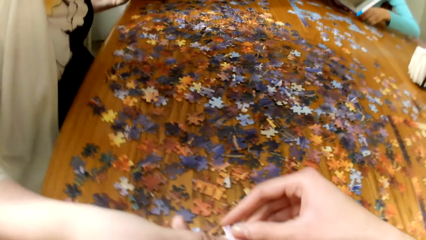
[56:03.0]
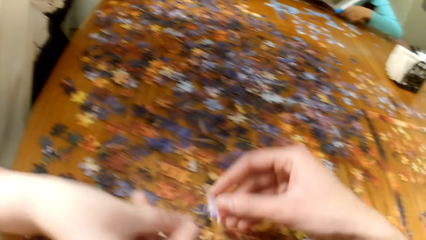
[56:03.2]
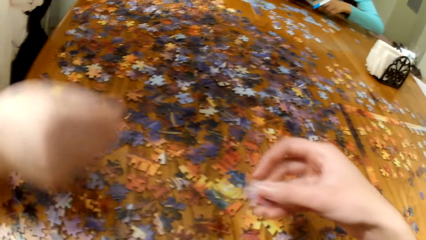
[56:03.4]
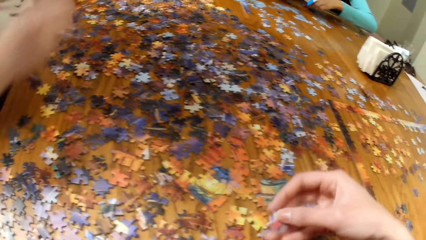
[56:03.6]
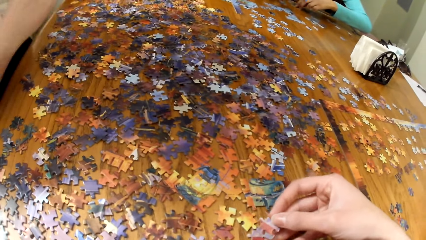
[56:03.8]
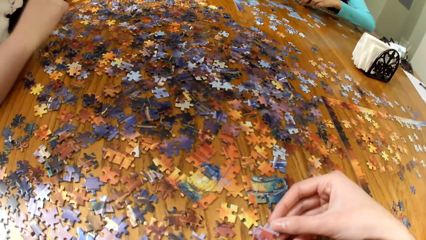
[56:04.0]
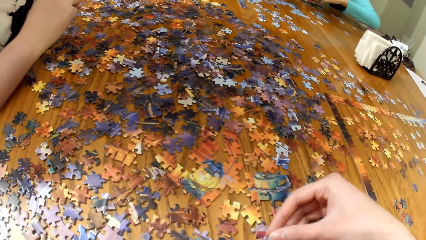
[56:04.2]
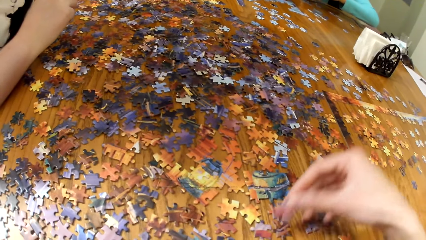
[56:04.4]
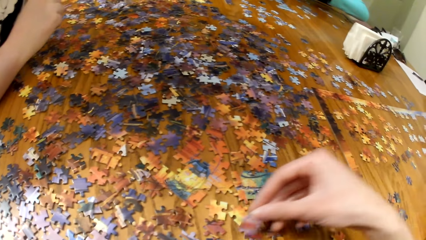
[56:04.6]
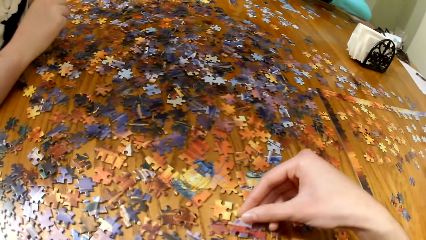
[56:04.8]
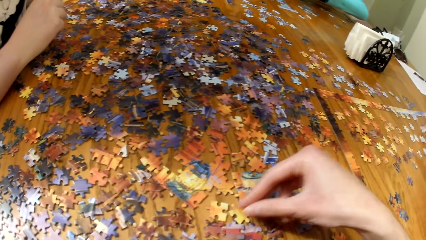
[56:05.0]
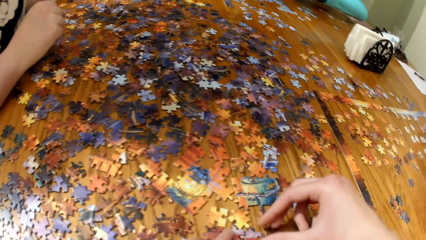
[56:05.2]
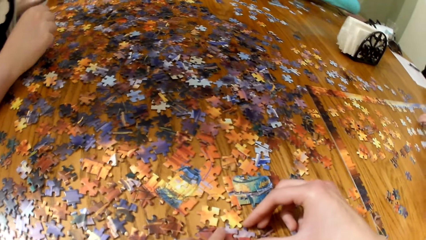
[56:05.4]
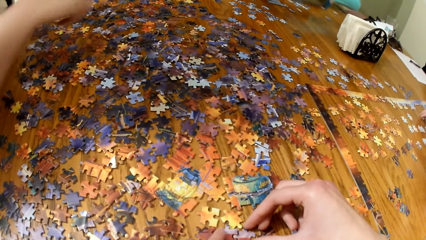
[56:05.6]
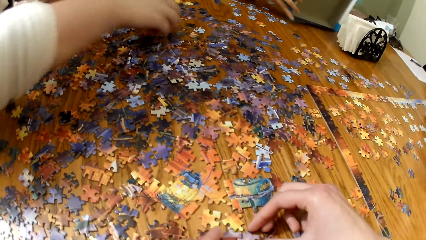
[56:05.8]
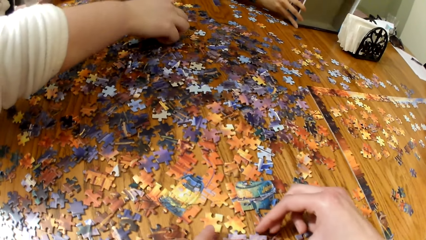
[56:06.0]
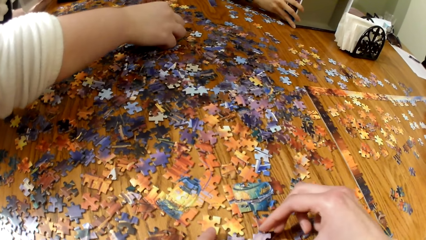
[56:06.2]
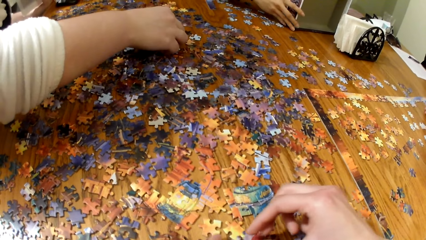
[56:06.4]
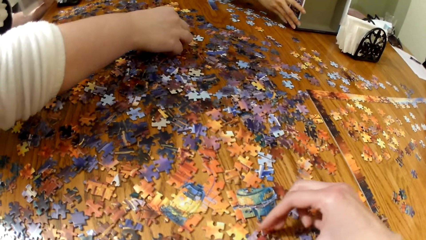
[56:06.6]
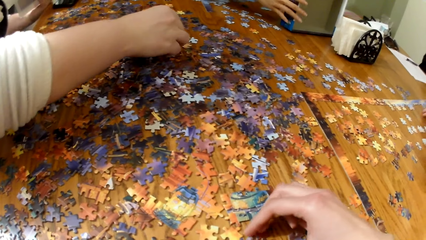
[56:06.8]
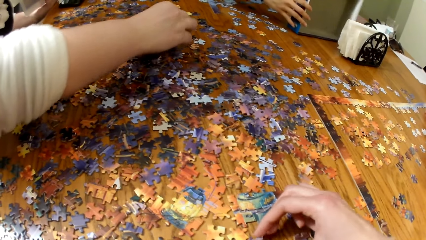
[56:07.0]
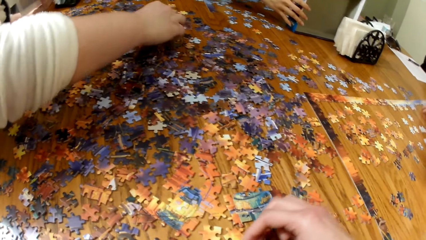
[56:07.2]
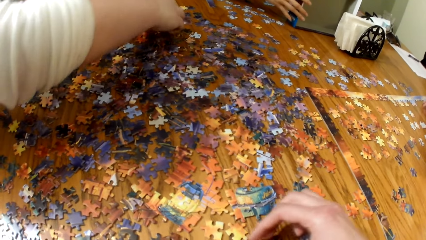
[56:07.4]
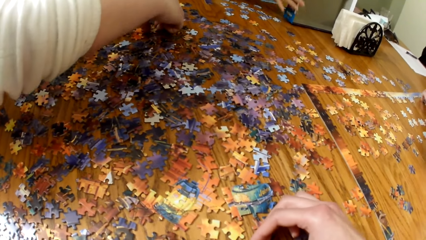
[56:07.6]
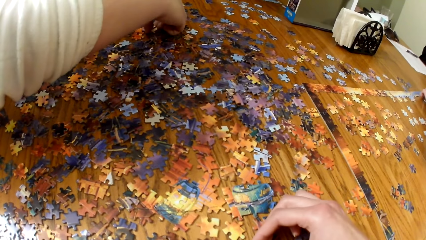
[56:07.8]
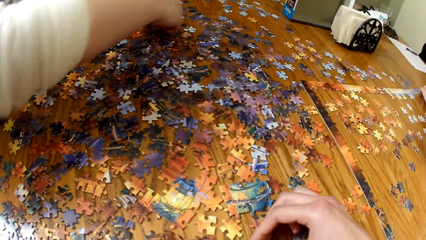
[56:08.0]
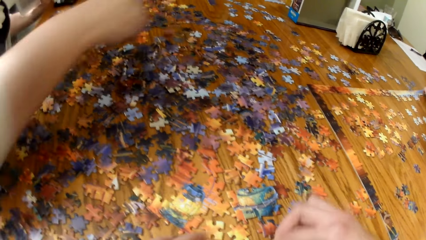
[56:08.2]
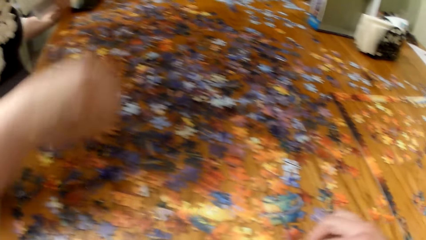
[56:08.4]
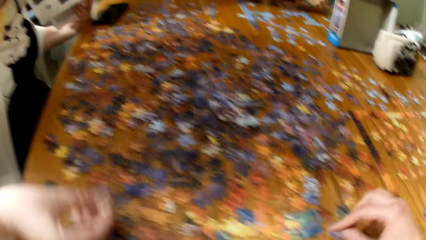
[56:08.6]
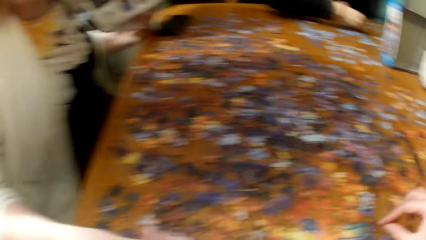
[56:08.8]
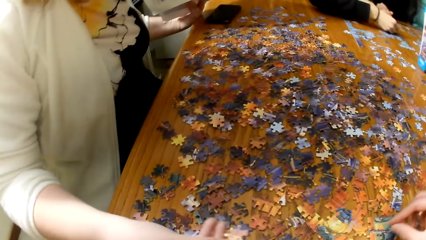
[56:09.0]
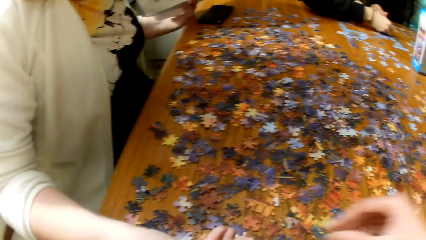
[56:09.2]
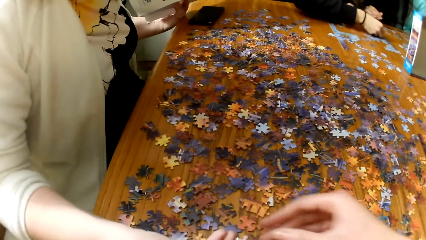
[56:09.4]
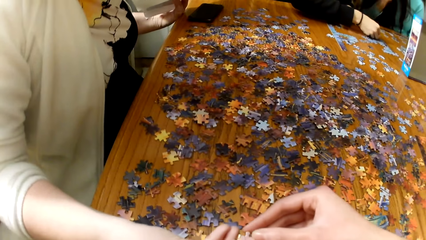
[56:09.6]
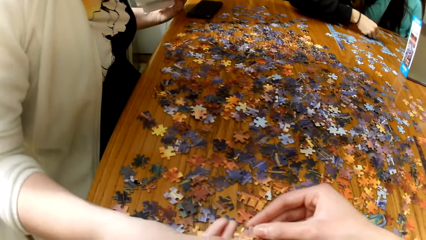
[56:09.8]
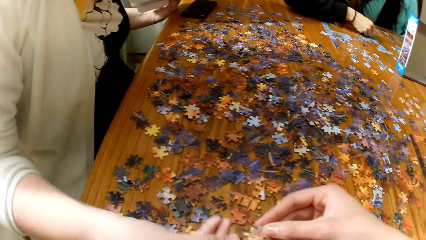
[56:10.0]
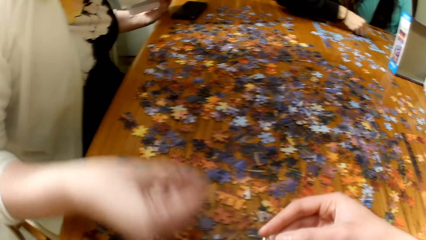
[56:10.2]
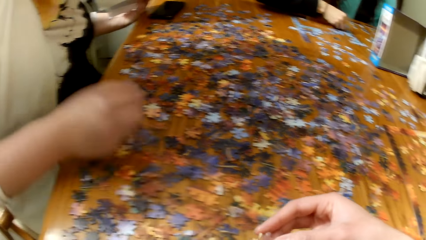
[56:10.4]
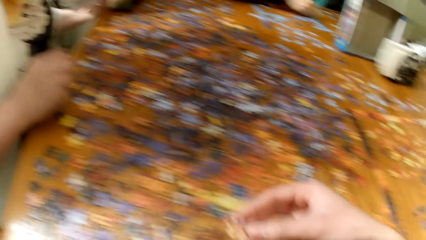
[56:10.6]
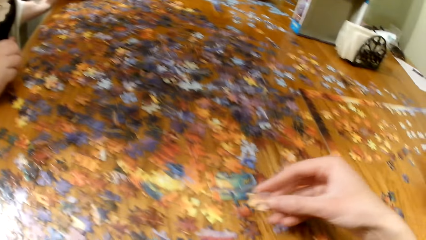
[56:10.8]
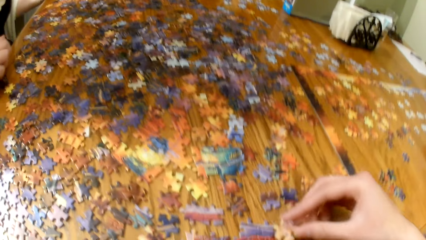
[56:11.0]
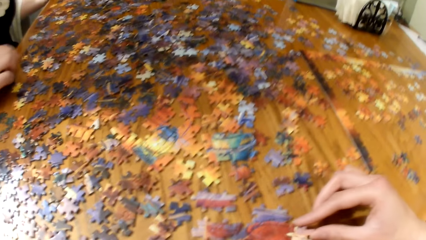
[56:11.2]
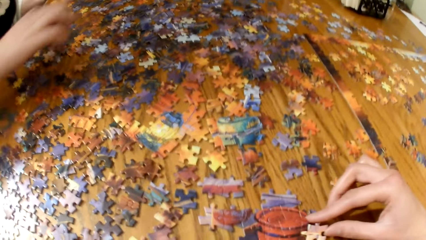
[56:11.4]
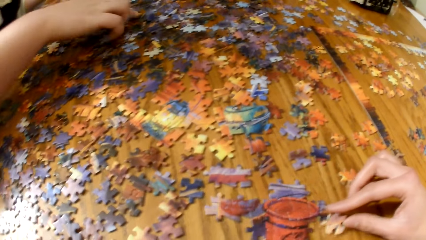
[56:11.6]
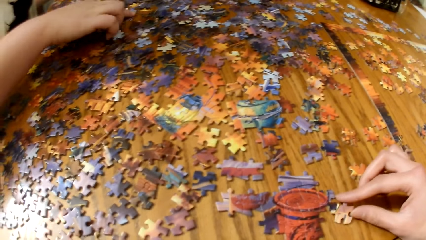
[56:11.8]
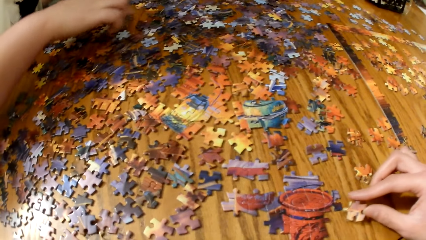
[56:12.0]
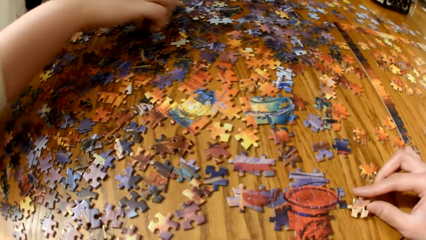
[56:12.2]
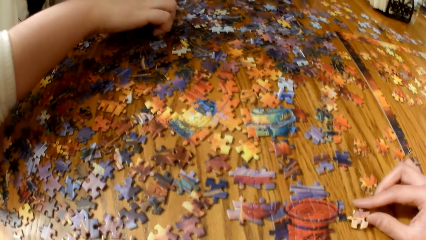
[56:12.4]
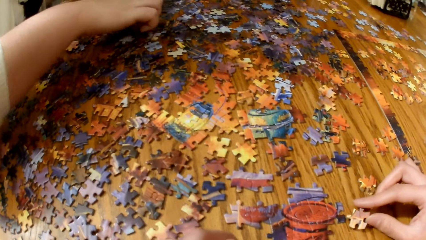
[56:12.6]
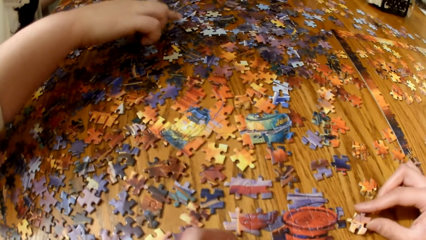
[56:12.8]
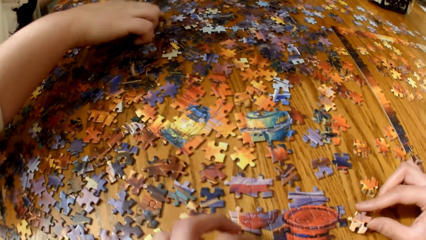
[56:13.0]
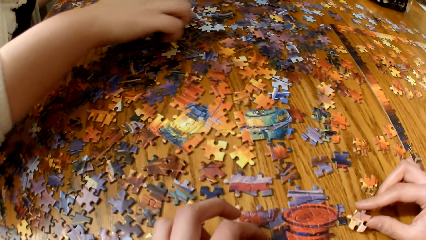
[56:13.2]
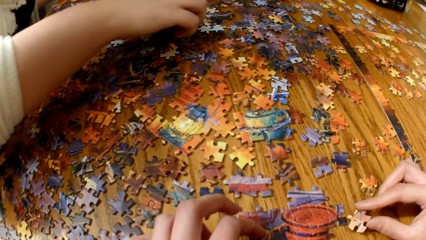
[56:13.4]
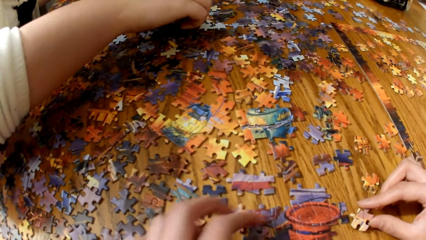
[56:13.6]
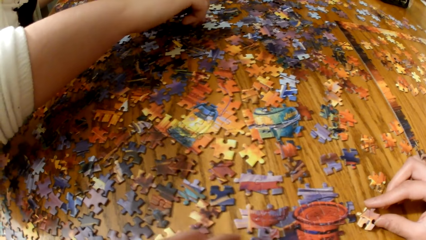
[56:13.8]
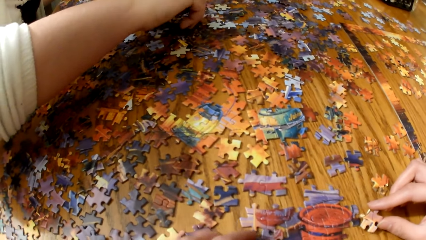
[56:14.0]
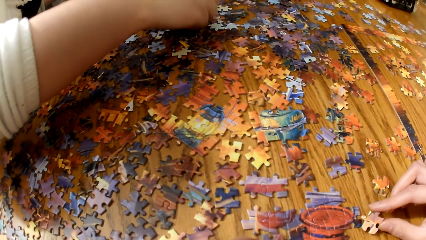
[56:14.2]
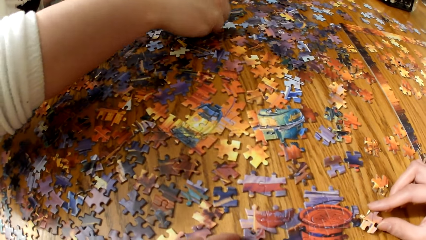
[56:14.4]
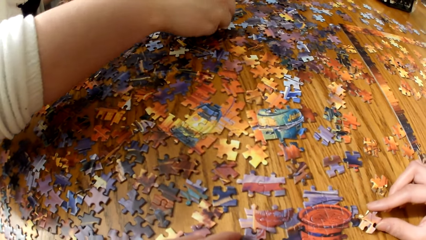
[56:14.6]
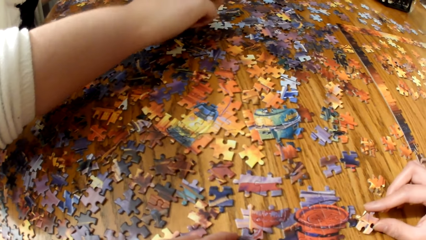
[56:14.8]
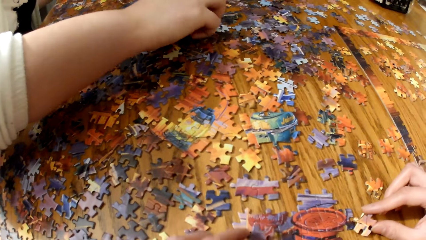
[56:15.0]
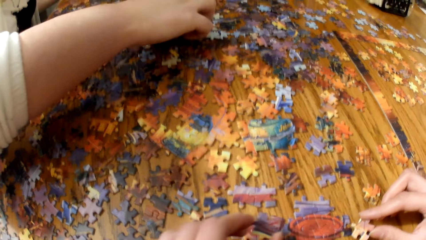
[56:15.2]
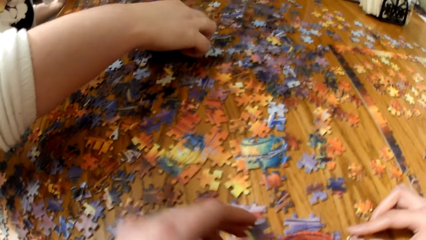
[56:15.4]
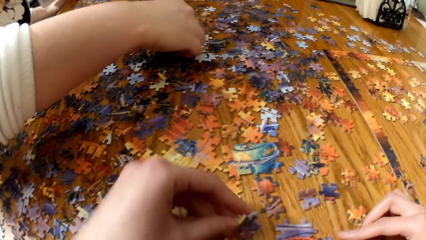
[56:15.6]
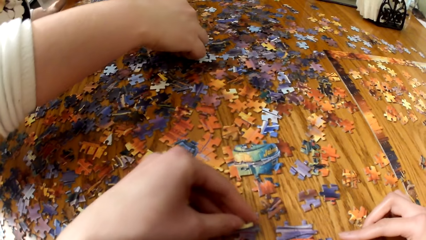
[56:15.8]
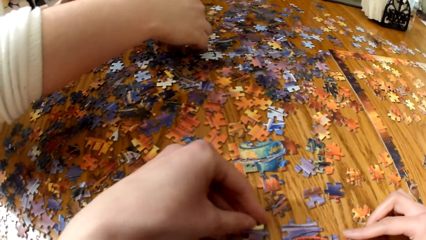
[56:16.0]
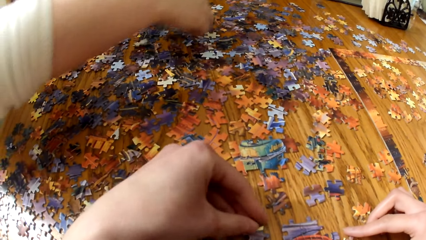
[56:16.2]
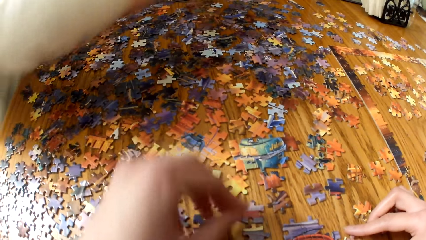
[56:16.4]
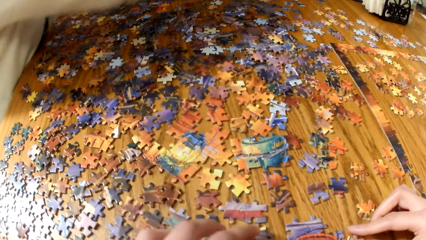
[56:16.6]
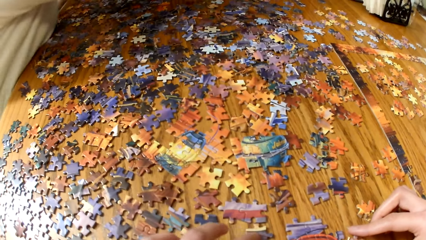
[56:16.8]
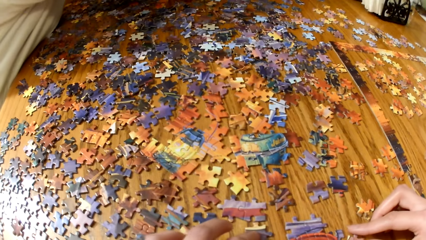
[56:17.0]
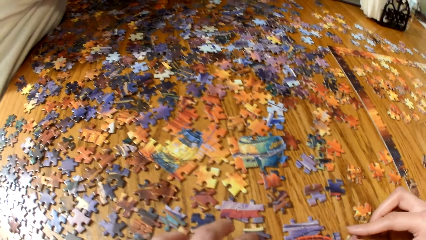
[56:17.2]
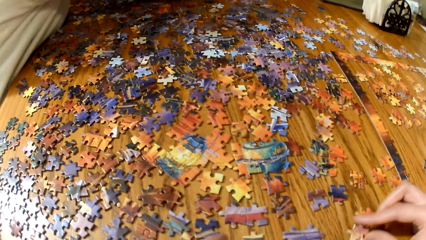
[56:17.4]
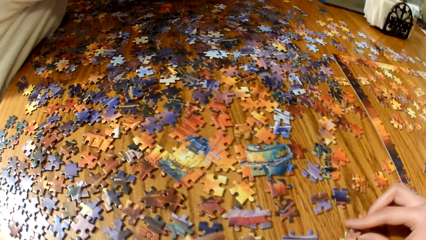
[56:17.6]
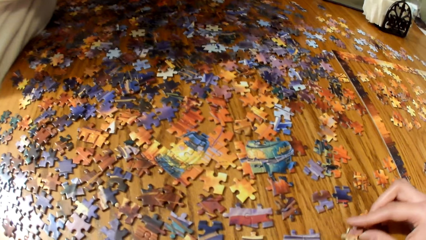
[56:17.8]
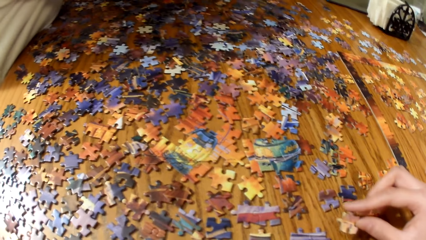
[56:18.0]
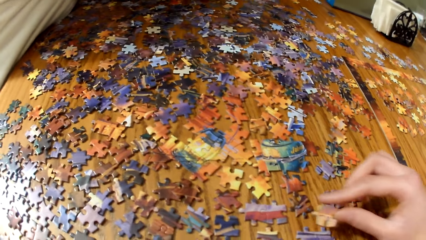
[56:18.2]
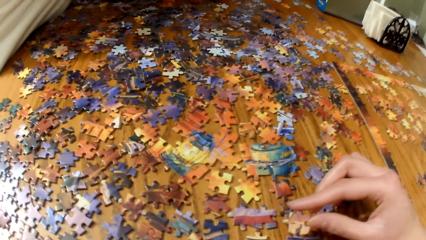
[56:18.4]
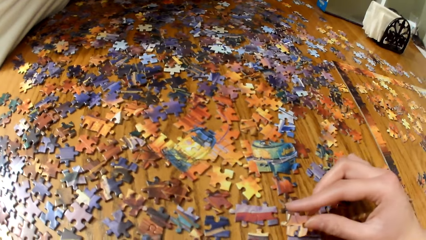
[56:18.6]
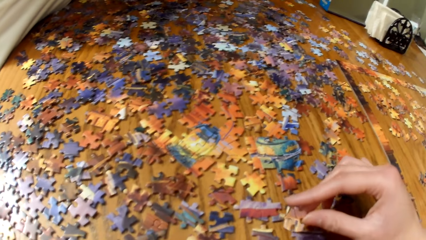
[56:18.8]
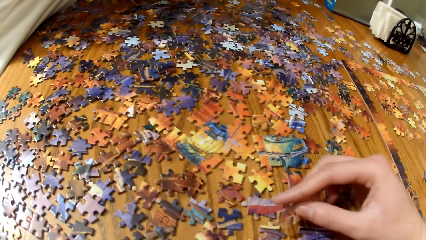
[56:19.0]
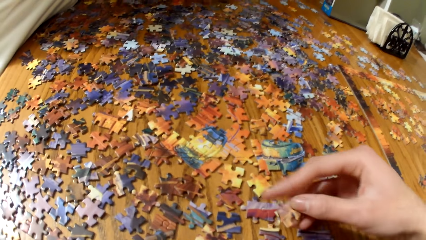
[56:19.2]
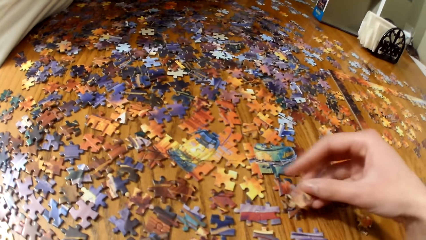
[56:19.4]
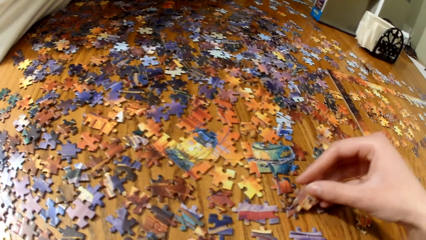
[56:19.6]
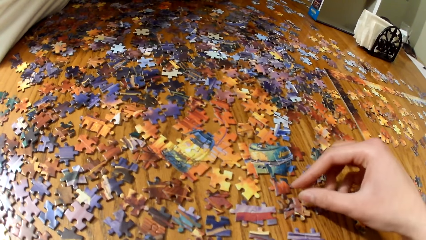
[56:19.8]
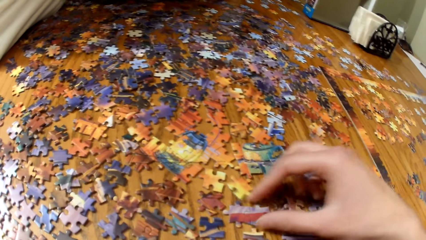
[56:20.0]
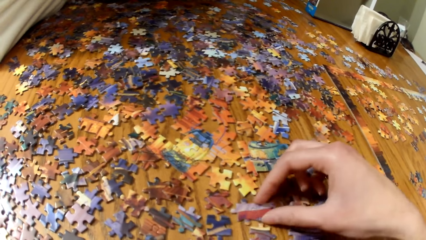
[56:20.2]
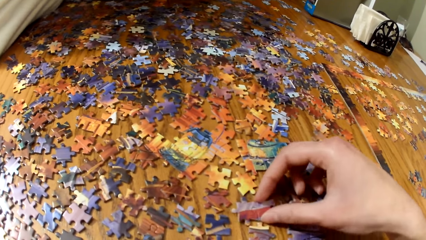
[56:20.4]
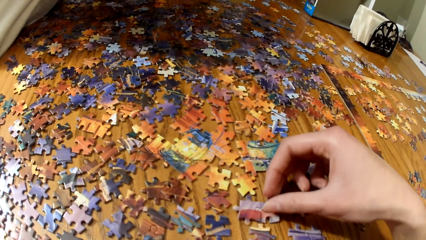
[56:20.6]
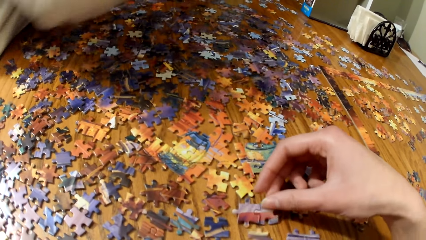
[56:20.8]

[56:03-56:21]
The camera wearer takes the piece from a woman. They play the jigsaw puzzle. They put the puzzle together. The woman plays the jigsaw puzzle. The camera wearer takes the piece from the woman. They play the jigsaw puzzle. They put the piece together. The woman plays the jigsaw puzzle. The camera wearer plays the jigsaw puzzle.
